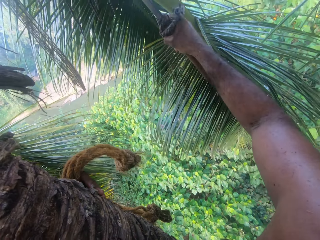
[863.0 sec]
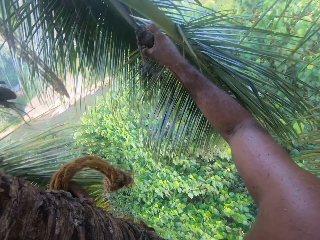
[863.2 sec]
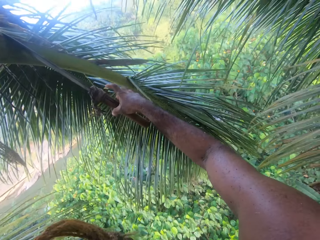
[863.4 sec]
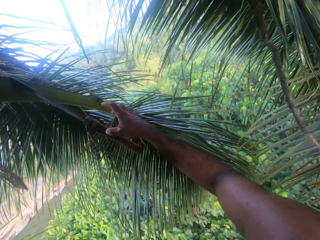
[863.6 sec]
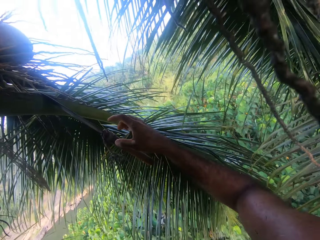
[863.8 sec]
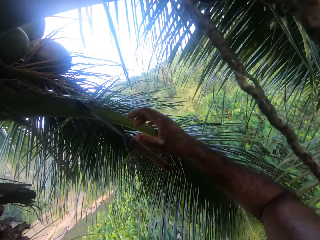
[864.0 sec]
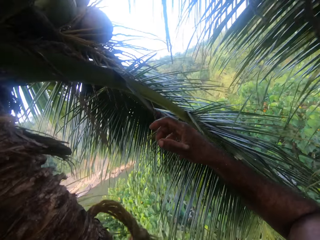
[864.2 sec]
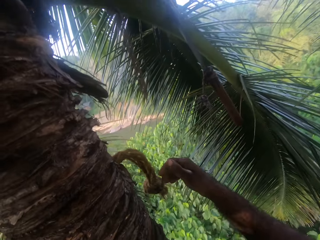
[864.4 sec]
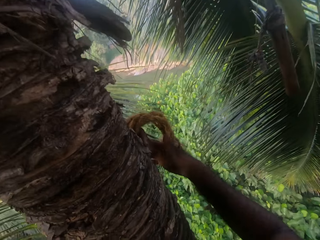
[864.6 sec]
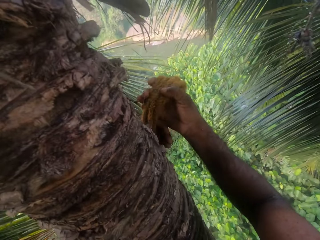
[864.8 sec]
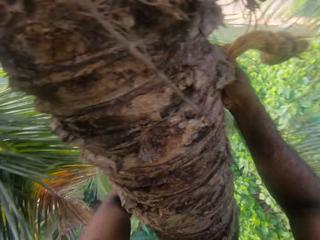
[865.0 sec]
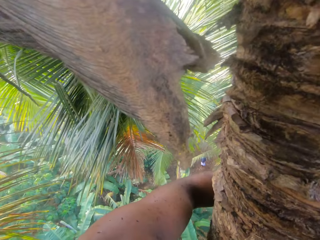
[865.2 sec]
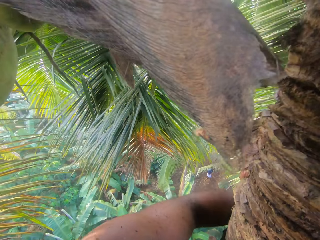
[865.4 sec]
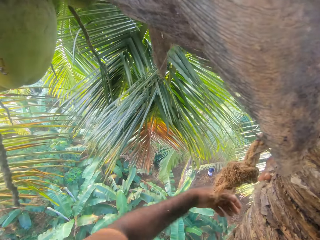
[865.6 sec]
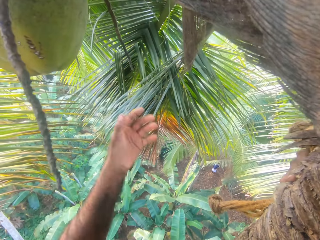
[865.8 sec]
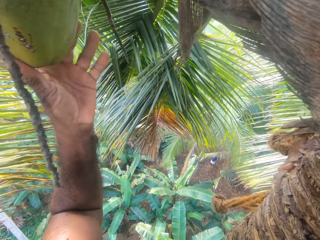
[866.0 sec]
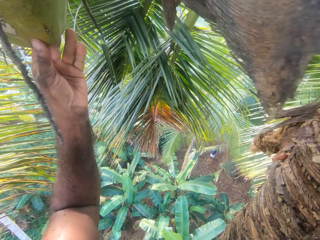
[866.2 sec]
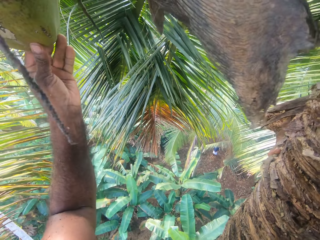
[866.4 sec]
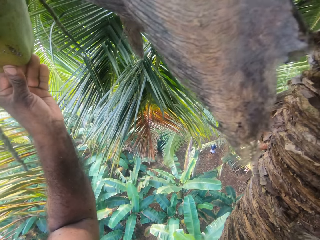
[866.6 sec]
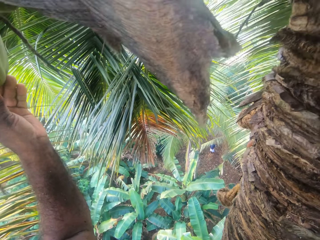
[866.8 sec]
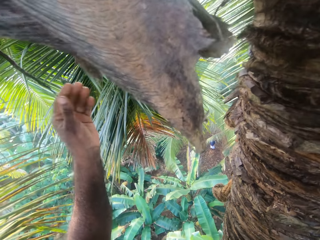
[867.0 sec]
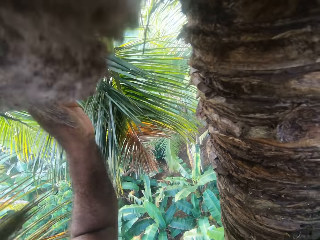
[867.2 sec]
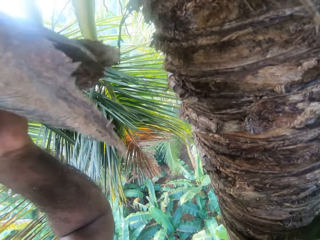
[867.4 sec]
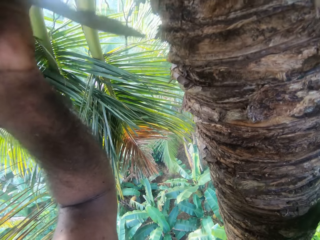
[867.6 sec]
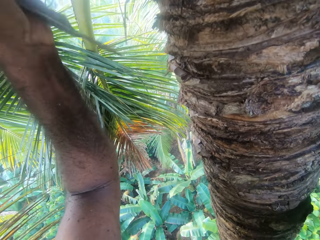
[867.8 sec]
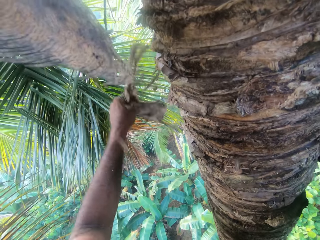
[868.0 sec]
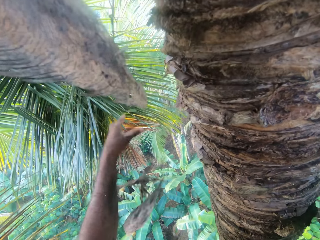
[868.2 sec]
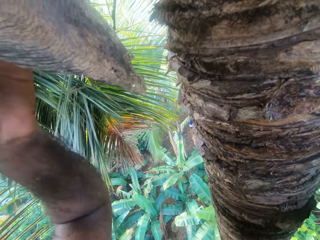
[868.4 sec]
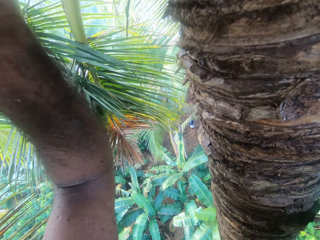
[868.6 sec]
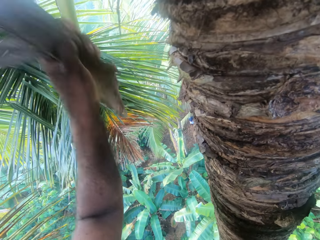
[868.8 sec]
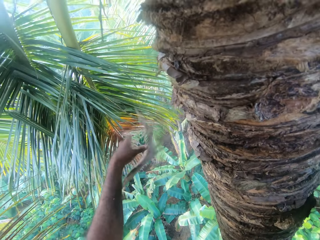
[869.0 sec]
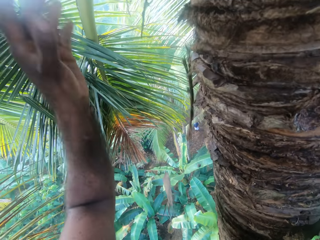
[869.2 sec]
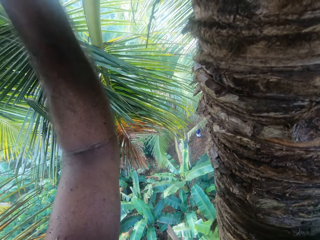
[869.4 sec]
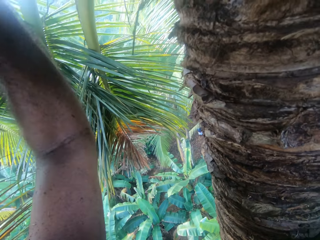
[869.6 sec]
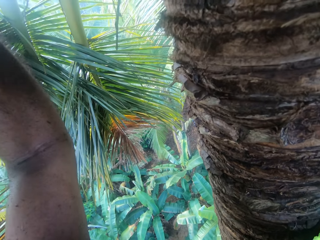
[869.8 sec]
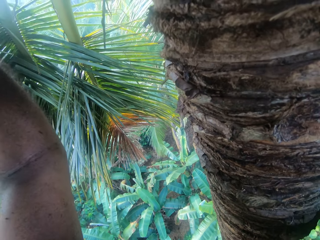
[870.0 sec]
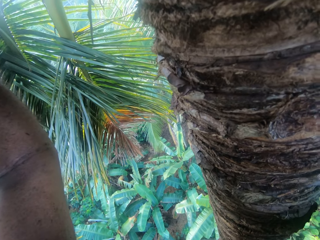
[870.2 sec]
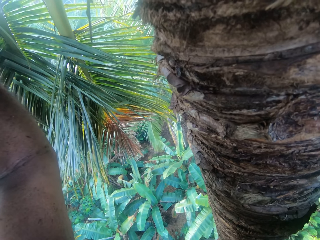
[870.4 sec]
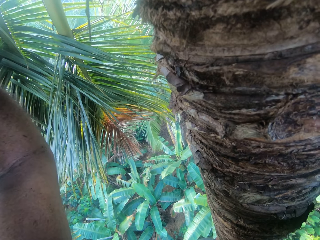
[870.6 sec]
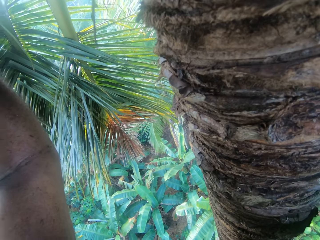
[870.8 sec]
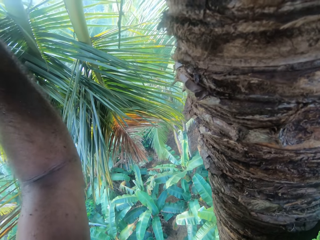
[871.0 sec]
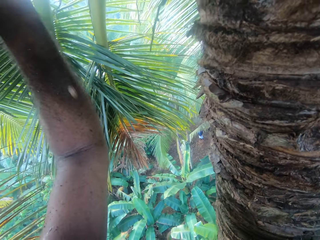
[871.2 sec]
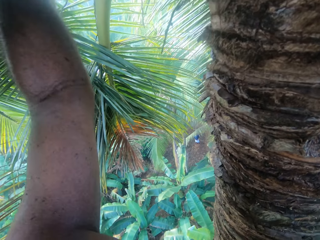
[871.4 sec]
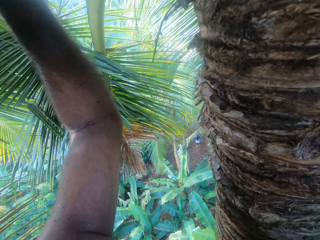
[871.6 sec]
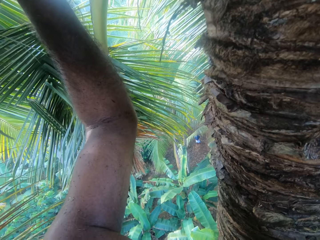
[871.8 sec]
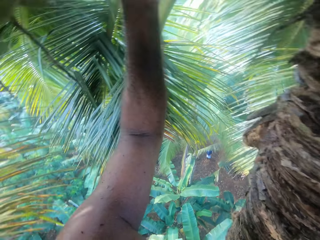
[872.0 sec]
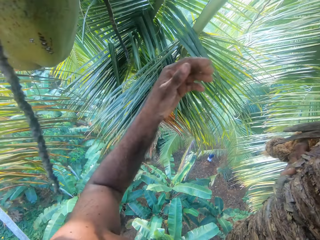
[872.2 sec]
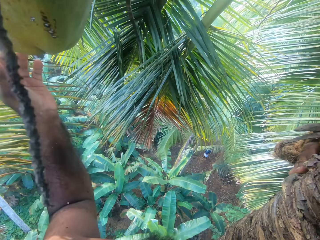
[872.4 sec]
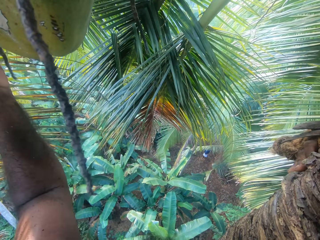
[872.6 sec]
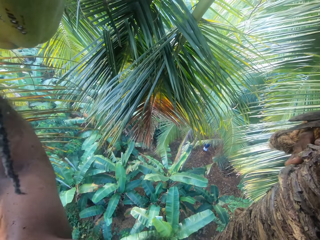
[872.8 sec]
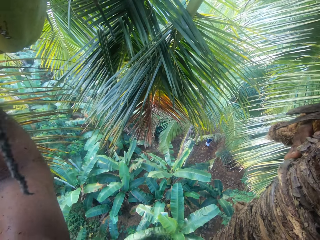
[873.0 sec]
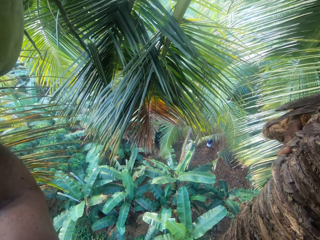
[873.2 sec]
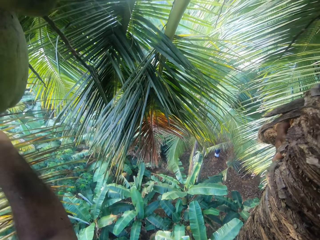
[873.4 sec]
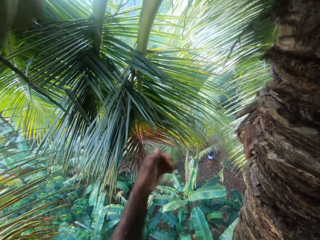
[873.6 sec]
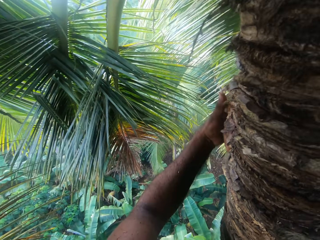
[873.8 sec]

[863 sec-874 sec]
The camera wearer hooks the harvesting blade on the tree branch. He shakes the coconut using his hand. He touches the coconut fruit. He plucks out the tree branches. He pulls the dry leaves on the tree. He shakes the coconut using his hand.

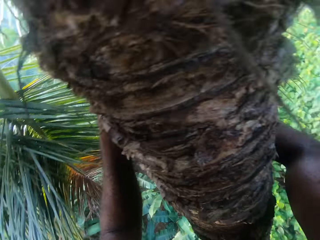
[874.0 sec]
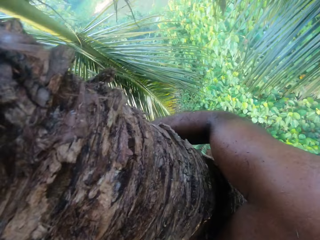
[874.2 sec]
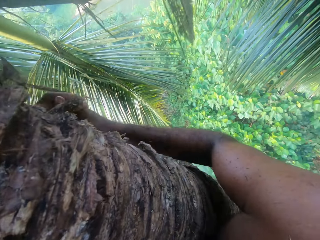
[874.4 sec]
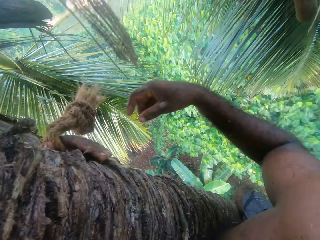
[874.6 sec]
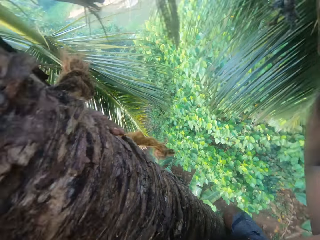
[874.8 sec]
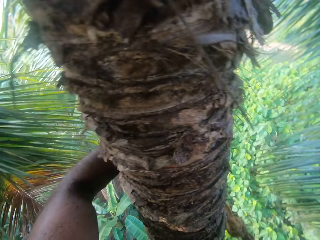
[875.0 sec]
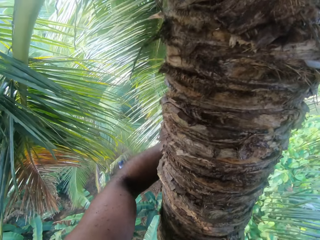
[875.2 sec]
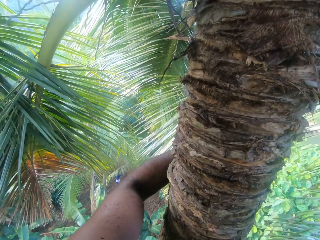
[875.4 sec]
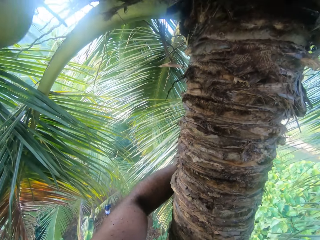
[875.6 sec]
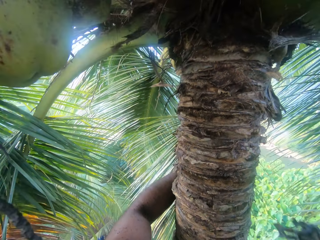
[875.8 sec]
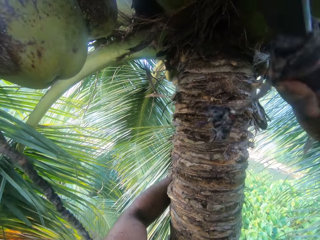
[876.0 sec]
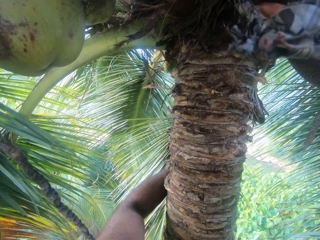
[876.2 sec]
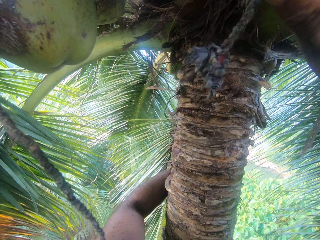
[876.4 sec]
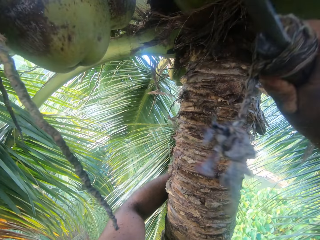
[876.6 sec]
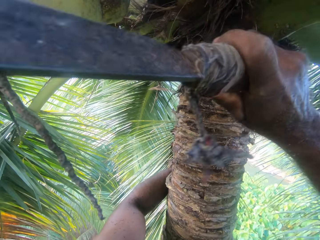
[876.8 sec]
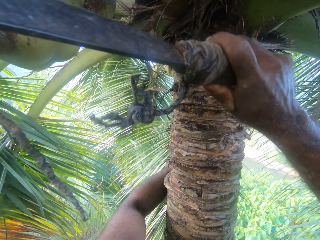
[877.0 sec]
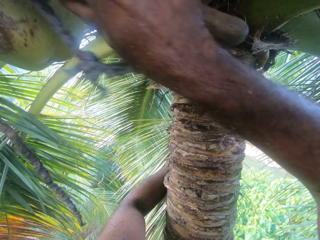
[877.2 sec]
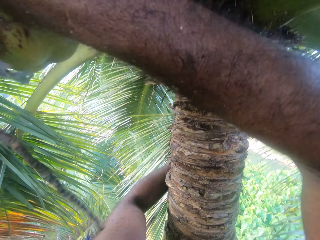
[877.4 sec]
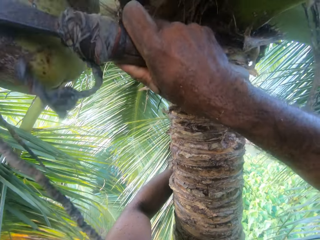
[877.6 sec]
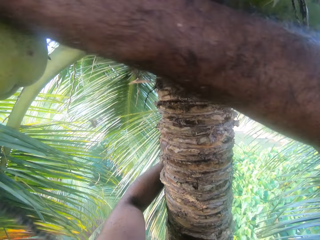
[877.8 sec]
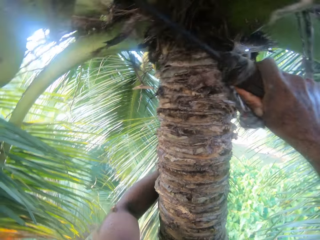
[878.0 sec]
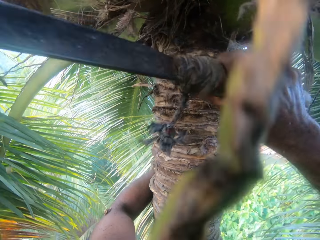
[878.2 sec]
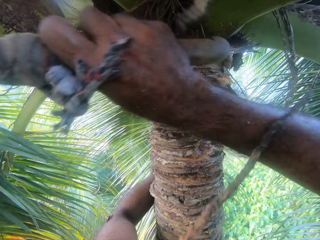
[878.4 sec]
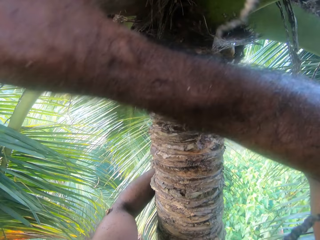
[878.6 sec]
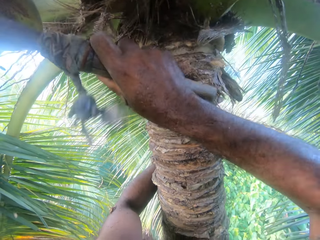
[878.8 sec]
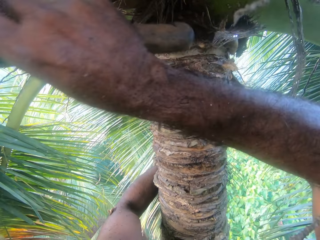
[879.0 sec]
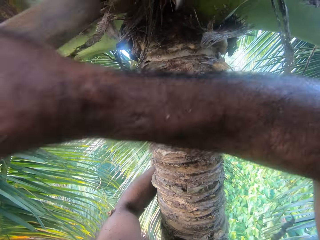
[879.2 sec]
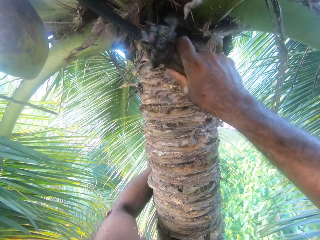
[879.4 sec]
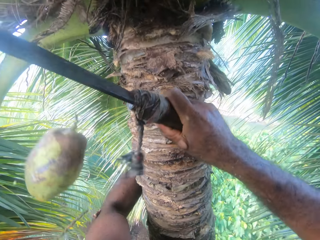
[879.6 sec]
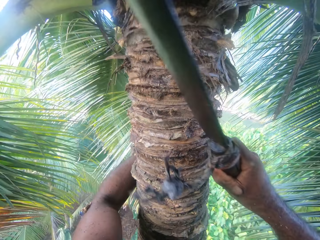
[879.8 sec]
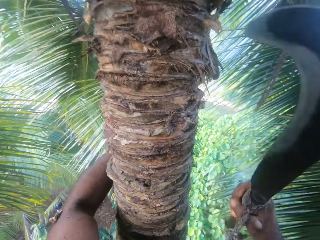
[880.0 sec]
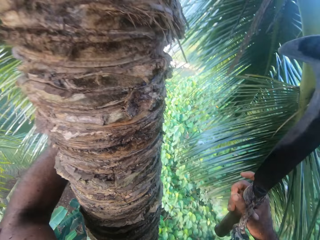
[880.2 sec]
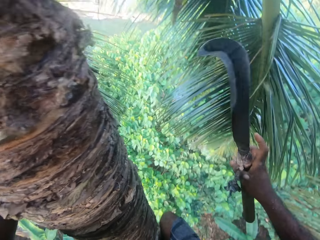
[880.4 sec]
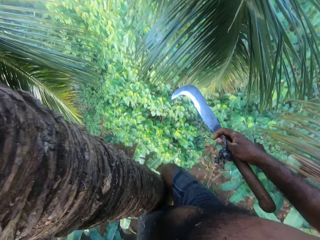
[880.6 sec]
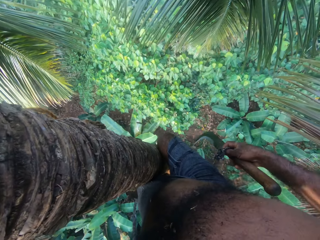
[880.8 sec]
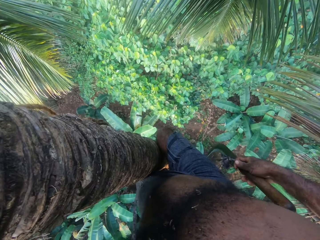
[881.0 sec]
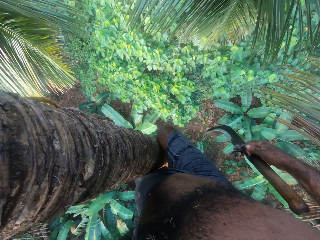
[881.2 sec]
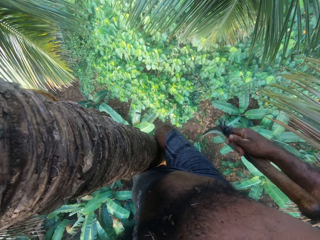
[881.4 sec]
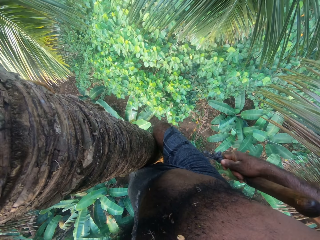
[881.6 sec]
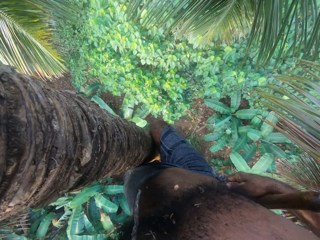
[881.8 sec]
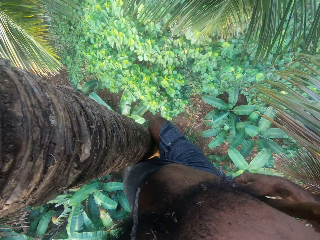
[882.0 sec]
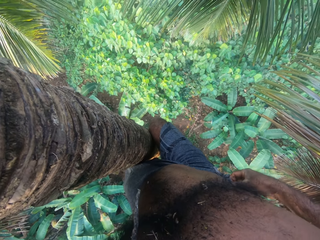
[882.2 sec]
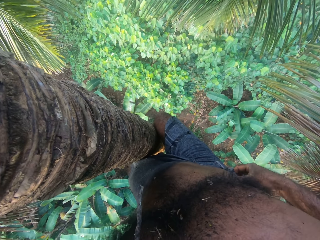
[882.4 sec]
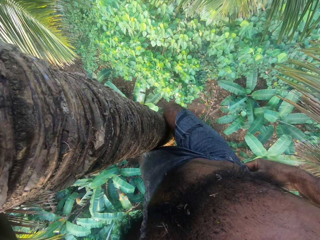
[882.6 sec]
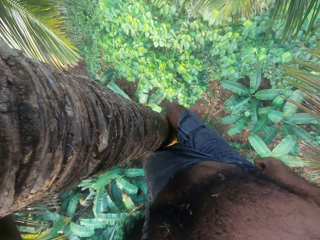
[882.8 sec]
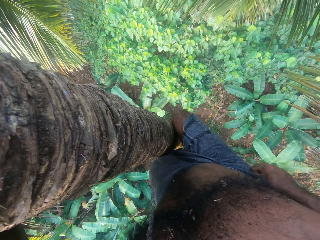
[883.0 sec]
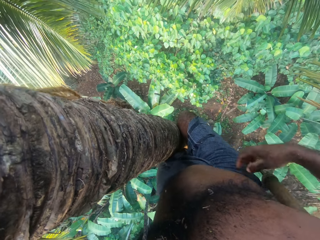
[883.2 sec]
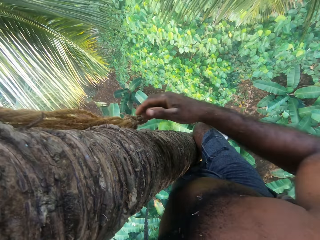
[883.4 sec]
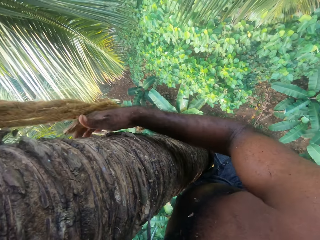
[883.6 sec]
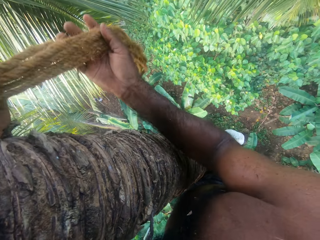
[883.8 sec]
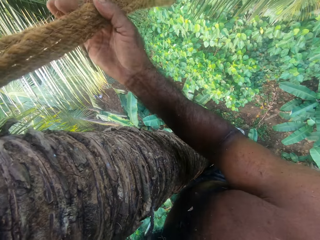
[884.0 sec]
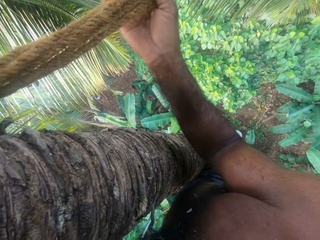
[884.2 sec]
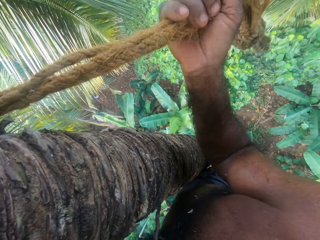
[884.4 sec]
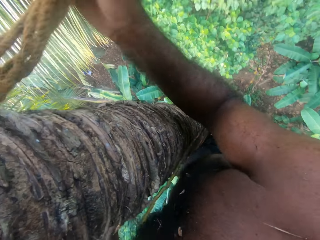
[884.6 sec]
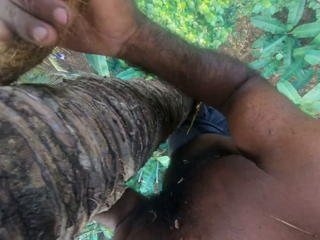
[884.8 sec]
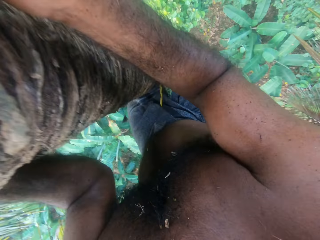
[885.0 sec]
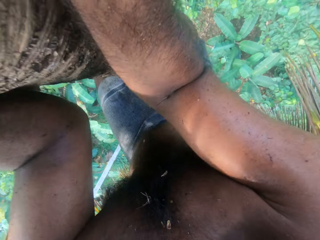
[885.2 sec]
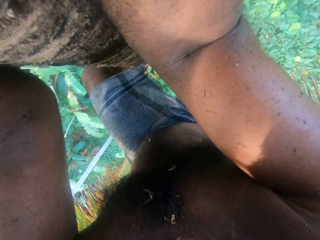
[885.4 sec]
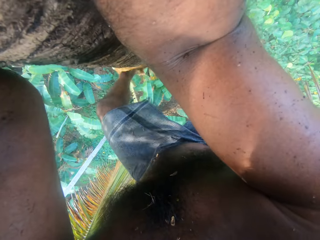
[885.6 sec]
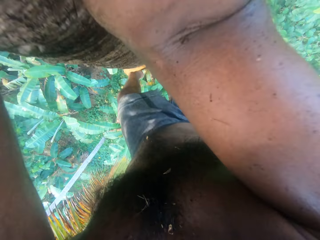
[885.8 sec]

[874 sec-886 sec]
The camera wearer picks up the harvesting blade or knife. He harvests the coconut fruits with the knife. He looks down. He hooks the blade on his trouser.
